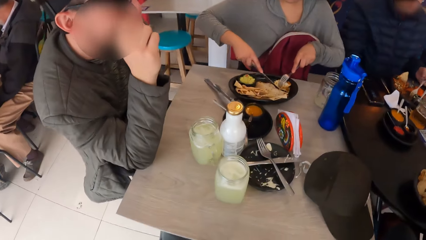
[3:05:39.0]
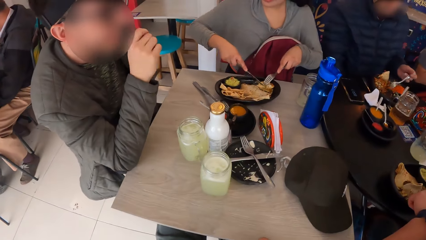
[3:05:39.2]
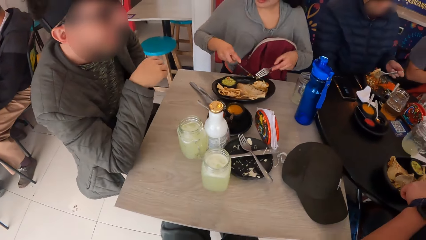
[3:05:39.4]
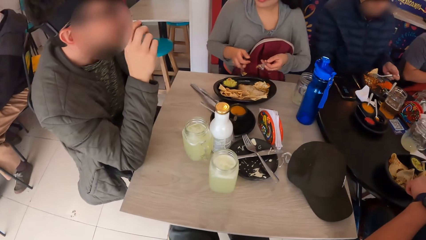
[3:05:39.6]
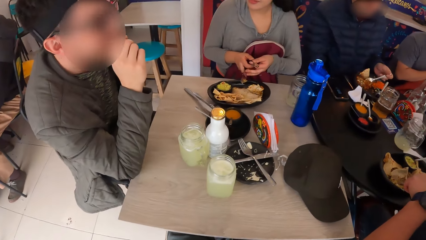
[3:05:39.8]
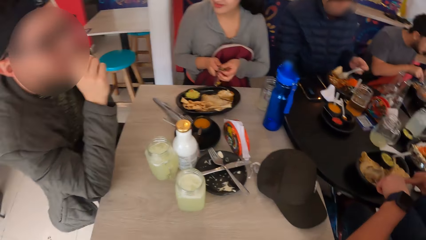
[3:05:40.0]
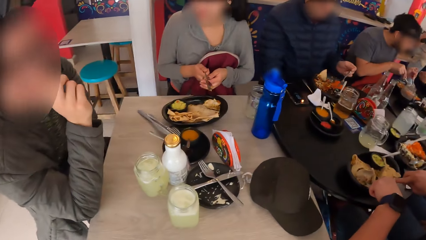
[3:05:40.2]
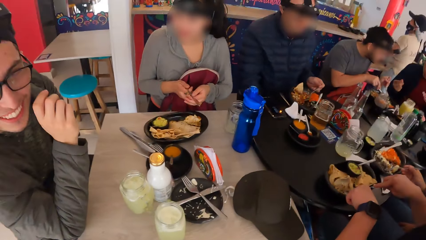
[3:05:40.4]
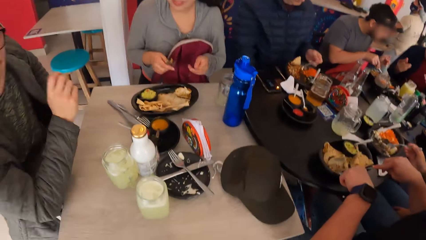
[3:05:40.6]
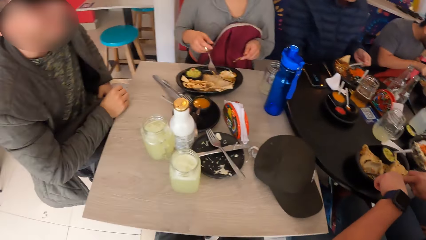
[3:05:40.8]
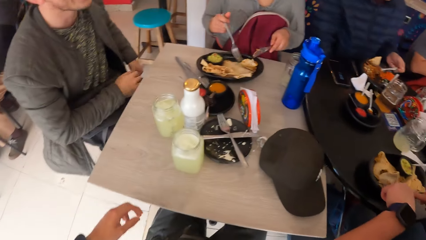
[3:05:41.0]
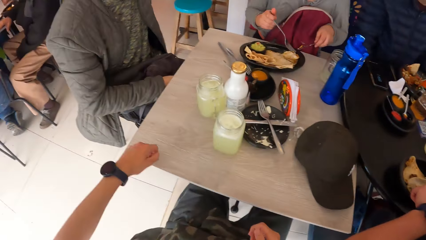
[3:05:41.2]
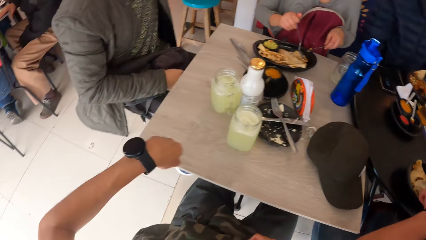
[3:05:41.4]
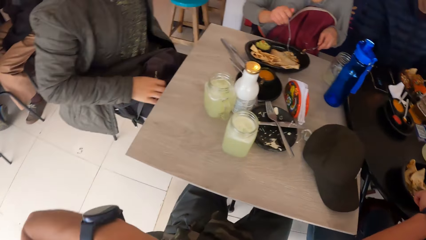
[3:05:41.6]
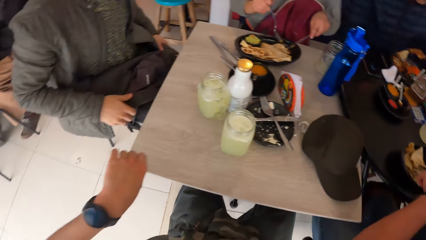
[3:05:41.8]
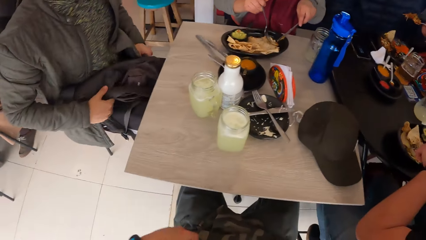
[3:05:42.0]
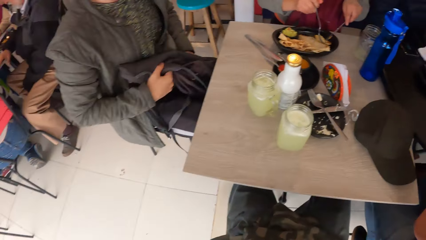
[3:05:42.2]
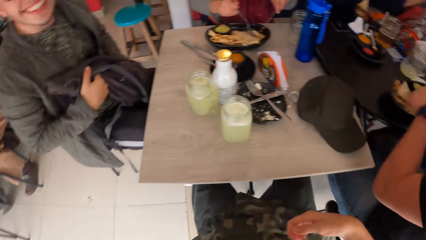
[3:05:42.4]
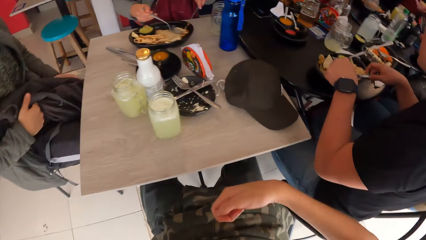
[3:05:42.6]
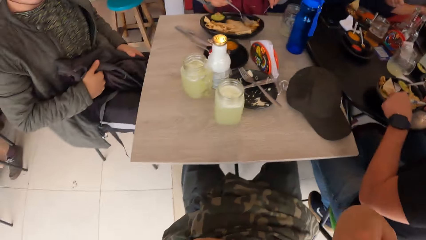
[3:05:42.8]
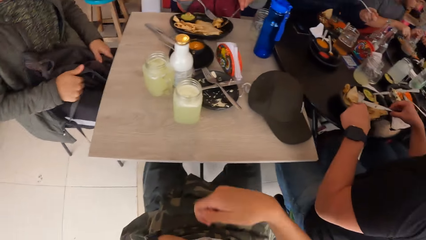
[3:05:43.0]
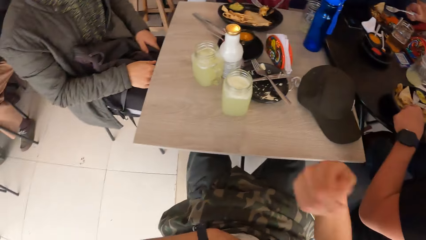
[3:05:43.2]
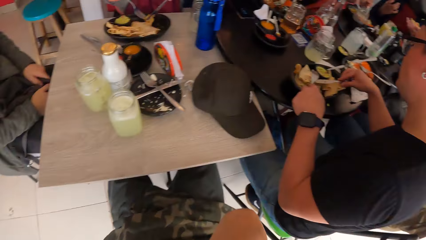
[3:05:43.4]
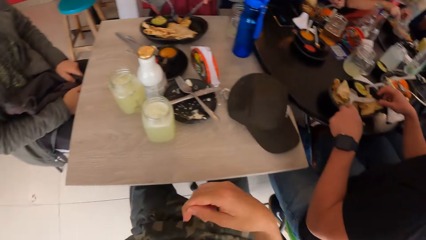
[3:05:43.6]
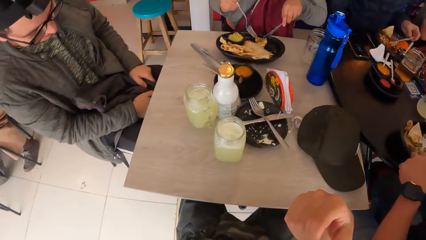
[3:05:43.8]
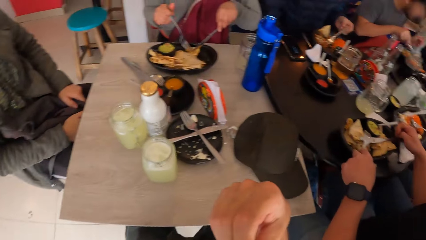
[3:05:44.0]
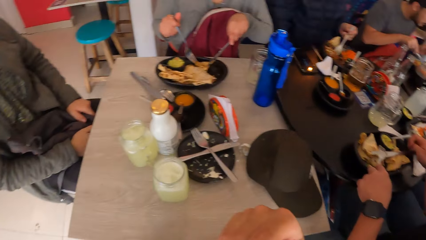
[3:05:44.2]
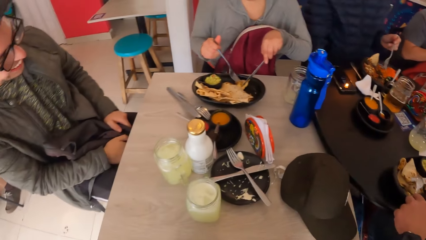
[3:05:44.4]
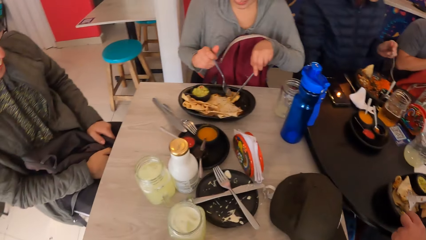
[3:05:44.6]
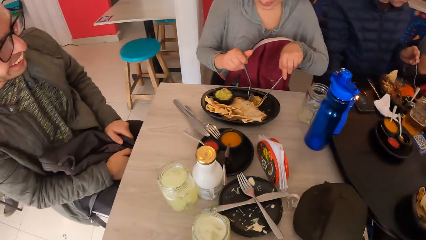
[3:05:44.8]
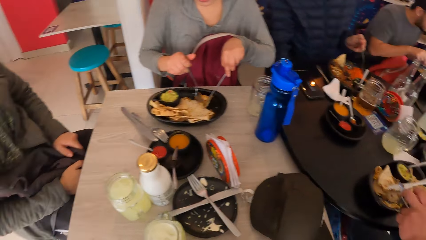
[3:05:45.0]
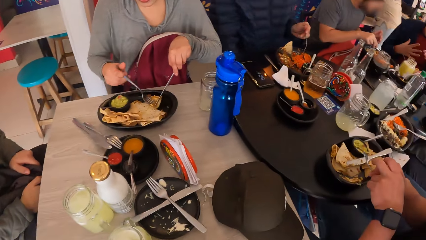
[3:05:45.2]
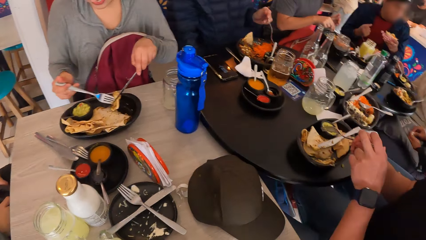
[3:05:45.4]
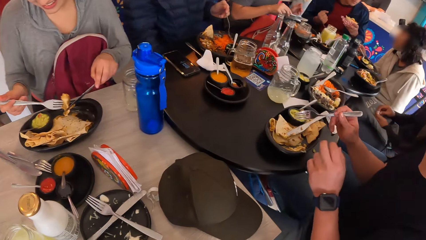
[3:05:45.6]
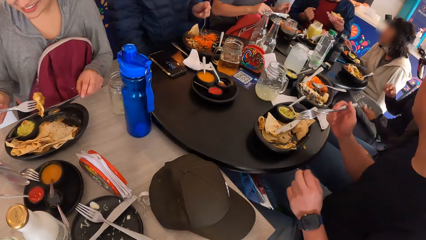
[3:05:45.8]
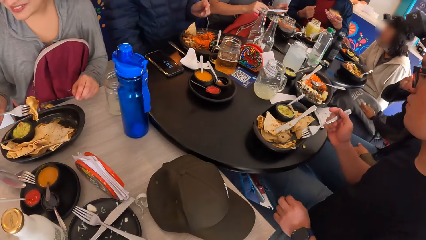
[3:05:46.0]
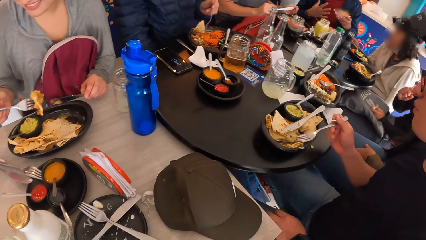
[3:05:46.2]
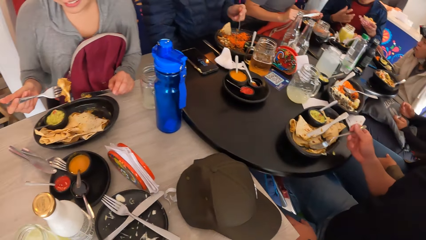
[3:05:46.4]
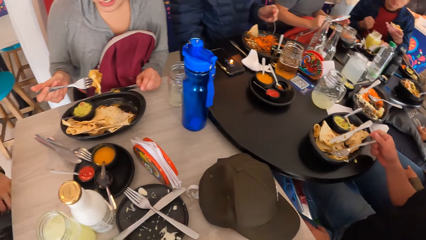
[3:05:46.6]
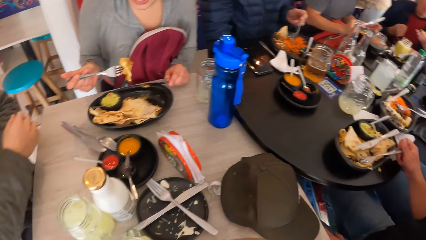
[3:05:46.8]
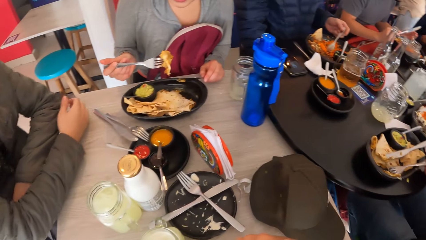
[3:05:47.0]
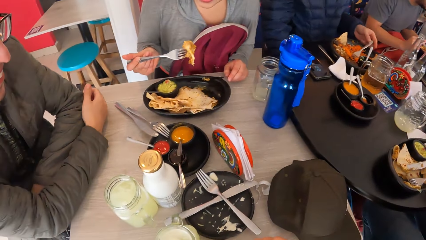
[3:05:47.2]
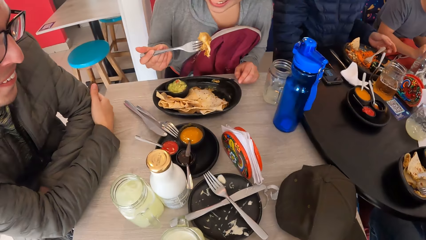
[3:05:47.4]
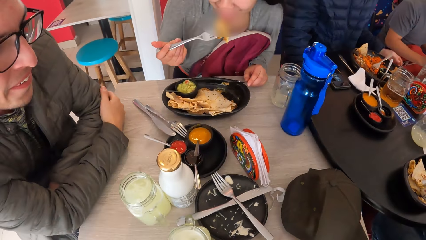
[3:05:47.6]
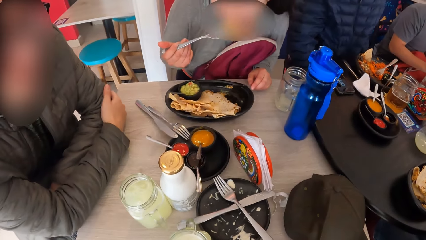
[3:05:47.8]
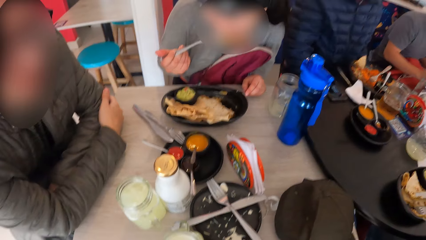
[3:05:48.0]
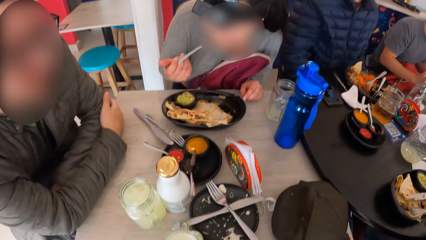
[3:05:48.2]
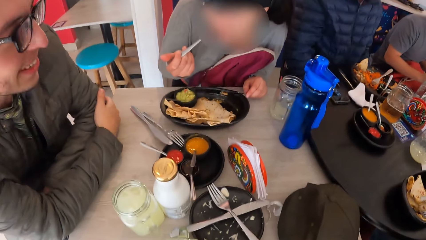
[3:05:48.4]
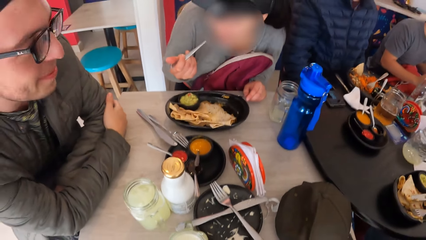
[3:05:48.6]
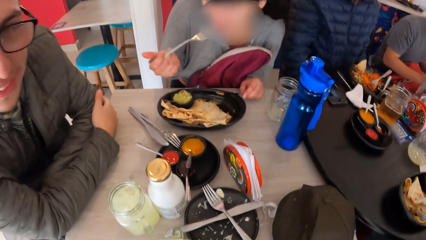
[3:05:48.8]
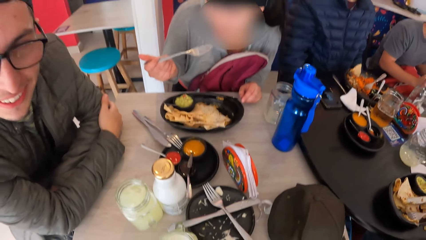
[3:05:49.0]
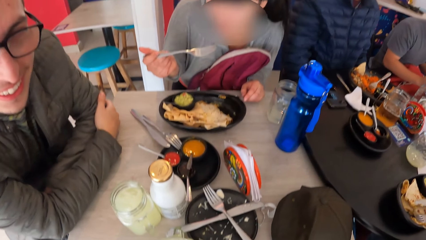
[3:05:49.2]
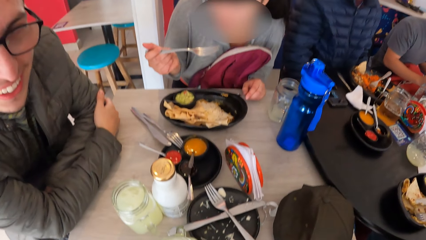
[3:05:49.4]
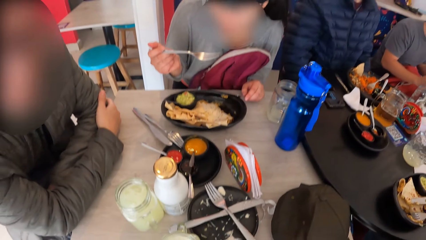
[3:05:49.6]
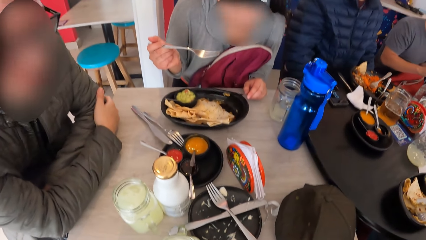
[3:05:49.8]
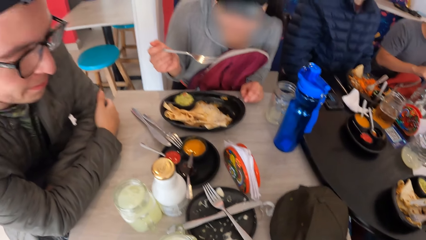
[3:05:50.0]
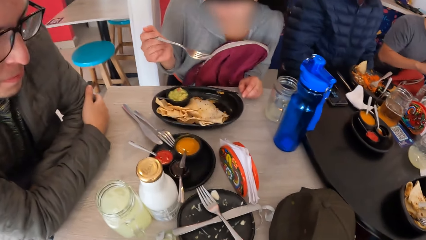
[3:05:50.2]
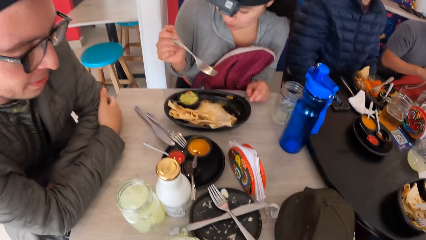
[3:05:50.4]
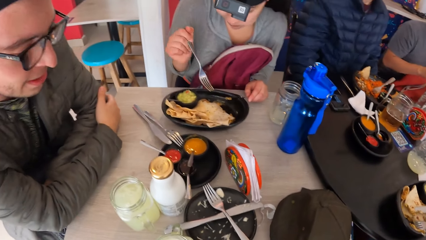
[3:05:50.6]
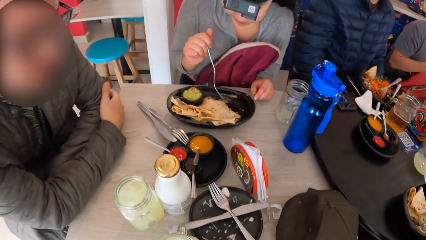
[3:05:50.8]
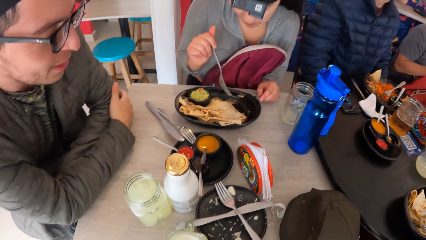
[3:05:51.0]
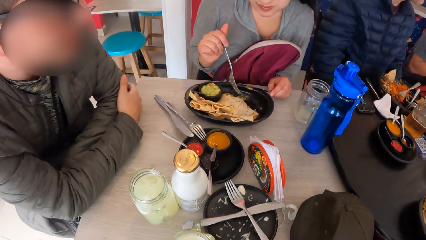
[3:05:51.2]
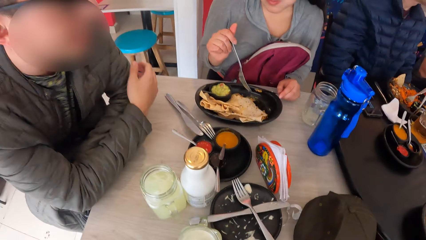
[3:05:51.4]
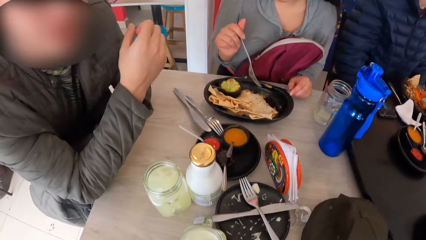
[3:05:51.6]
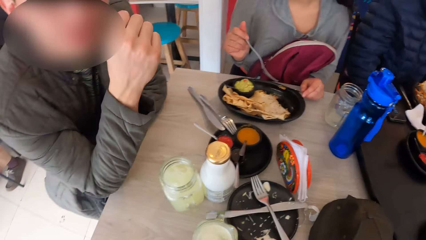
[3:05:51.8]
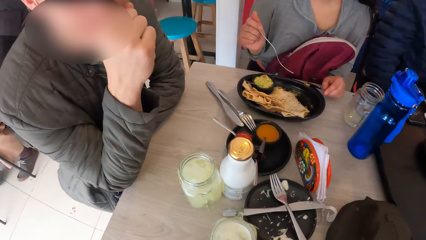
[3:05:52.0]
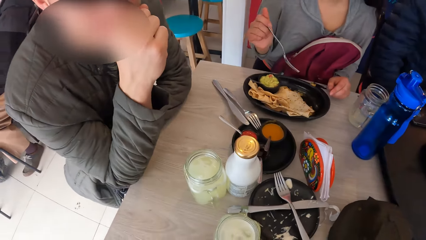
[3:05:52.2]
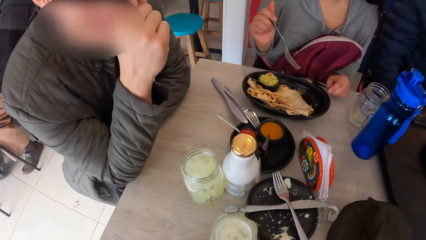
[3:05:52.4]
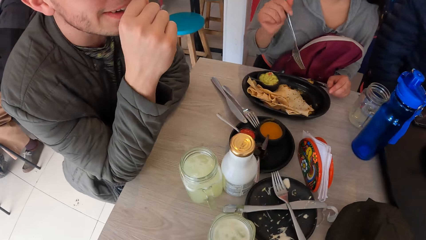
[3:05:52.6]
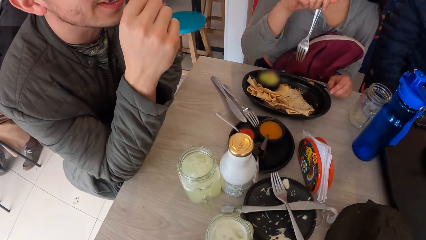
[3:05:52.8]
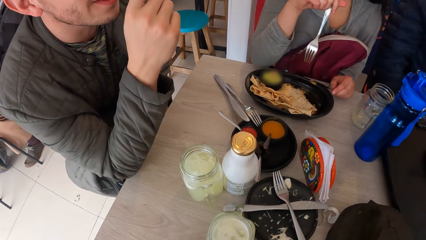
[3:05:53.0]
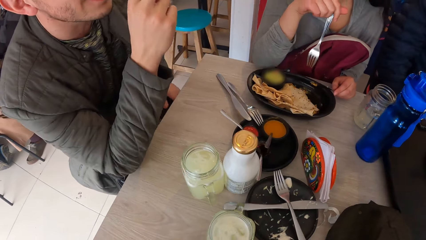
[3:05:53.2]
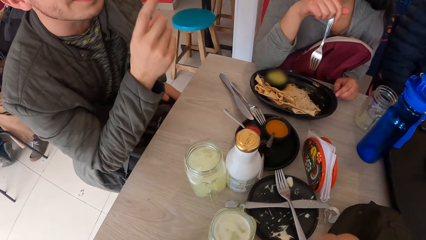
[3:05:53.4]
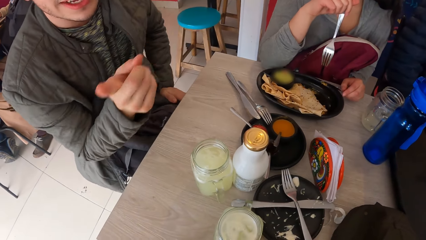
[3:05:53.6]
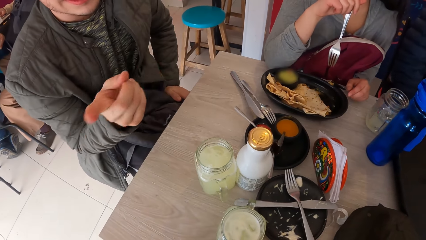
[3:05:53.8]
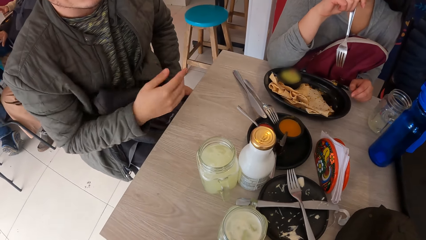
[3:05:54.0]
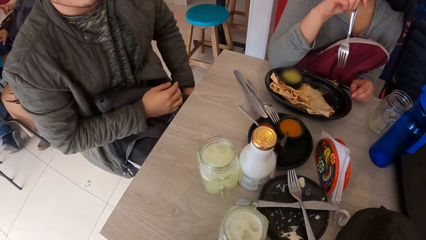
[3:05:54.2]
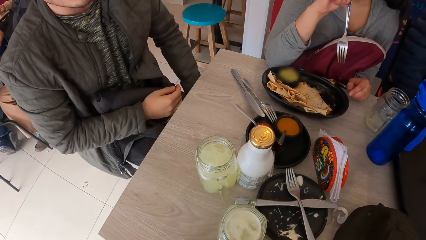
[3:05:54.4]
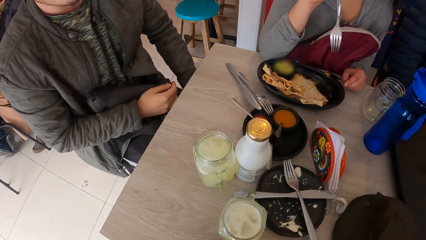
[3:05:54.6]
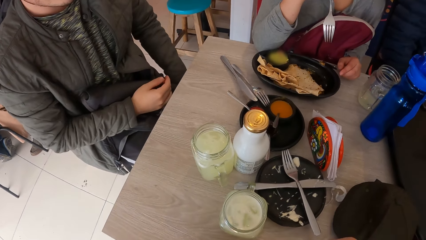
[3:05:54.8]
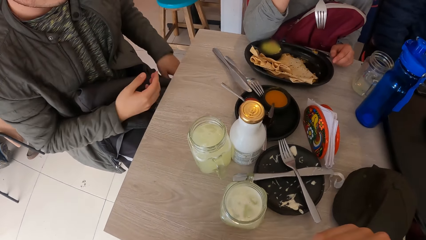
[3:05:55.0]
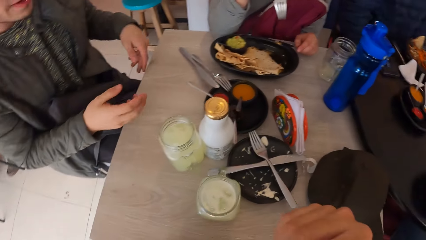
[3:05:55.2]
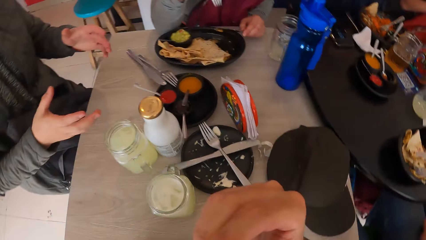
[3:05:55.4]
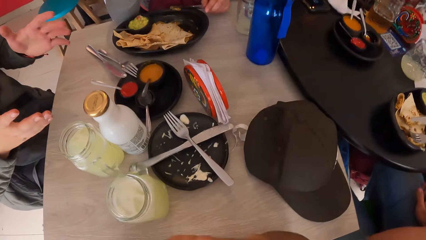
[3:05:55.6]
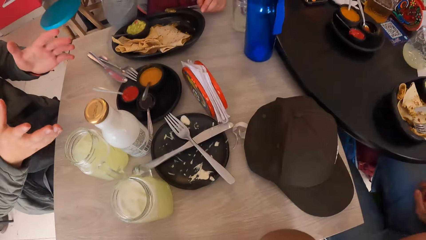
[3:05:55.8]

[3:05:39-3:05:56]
The woman picks a piece of the unleavened bread from the plate with the fork in her right hand. The woman eats the piece of unleavened bread with the fork in her right hand. The man interacts with the woman and the camera wearer.
